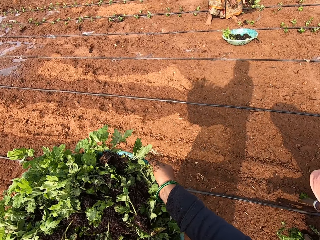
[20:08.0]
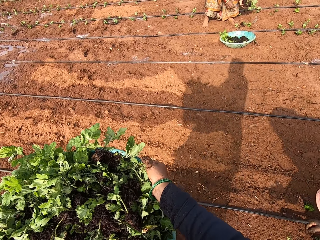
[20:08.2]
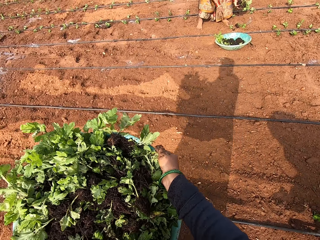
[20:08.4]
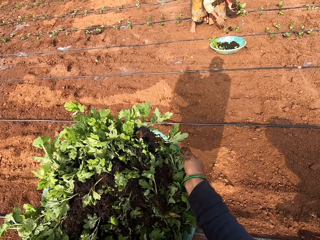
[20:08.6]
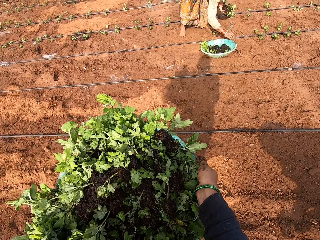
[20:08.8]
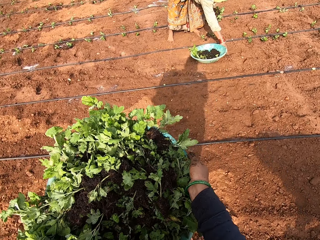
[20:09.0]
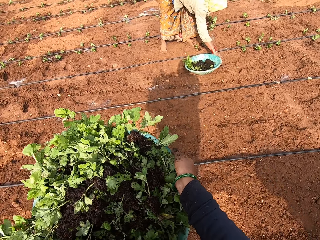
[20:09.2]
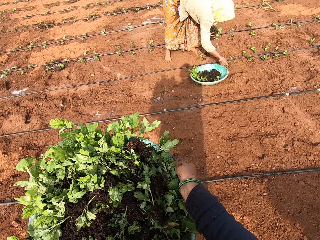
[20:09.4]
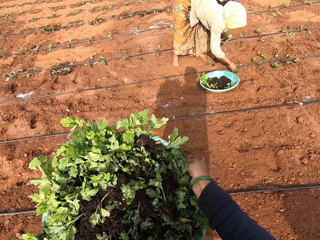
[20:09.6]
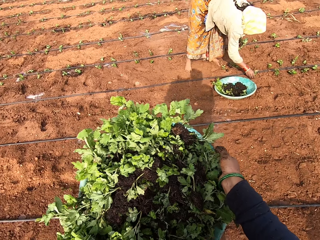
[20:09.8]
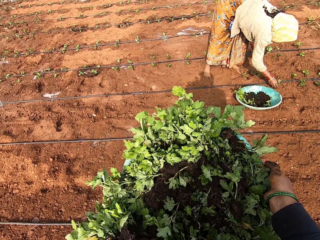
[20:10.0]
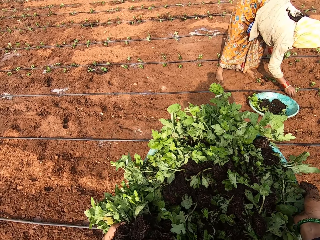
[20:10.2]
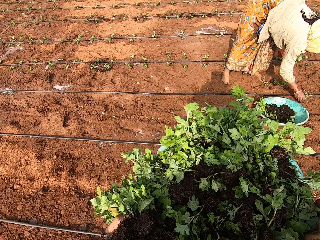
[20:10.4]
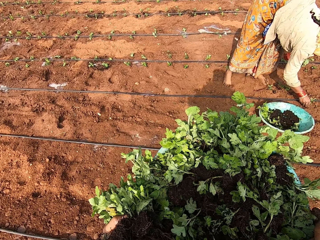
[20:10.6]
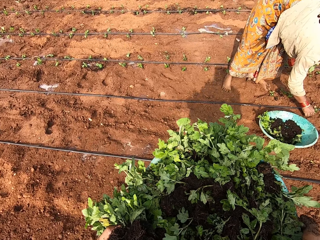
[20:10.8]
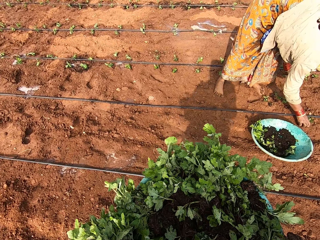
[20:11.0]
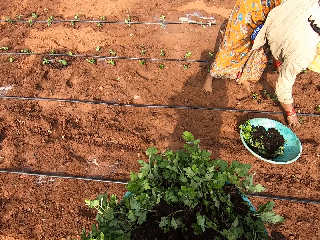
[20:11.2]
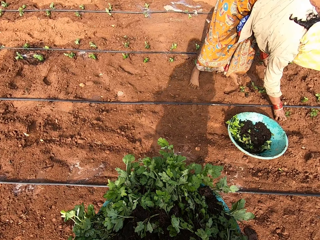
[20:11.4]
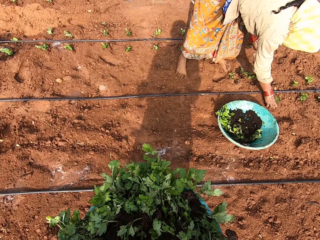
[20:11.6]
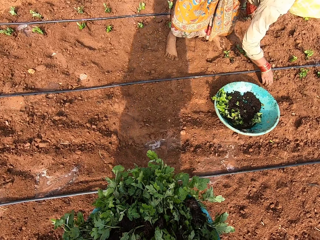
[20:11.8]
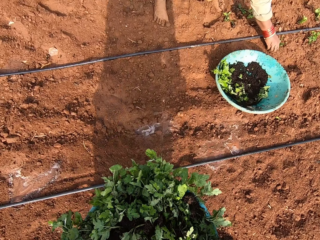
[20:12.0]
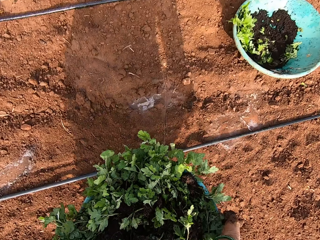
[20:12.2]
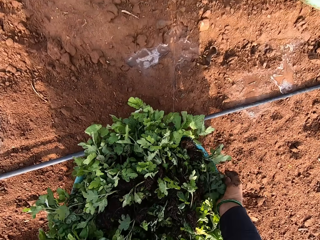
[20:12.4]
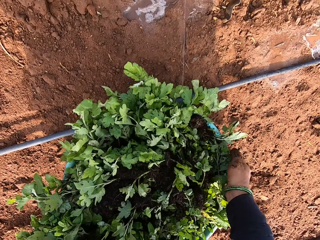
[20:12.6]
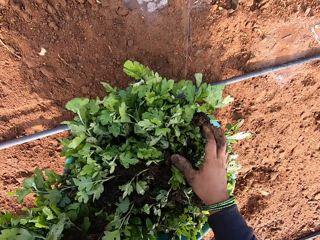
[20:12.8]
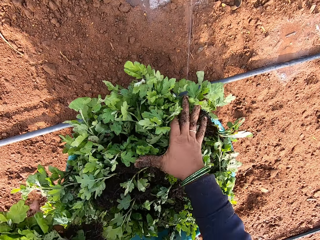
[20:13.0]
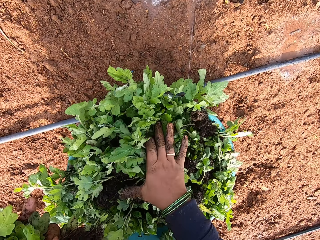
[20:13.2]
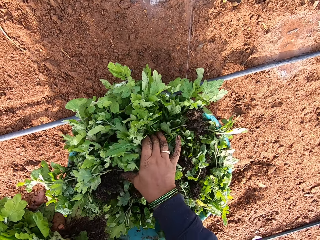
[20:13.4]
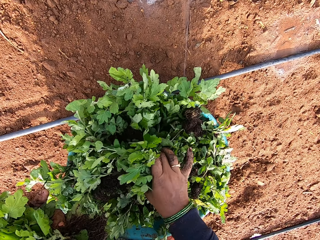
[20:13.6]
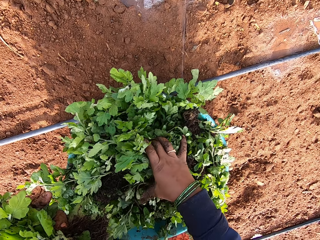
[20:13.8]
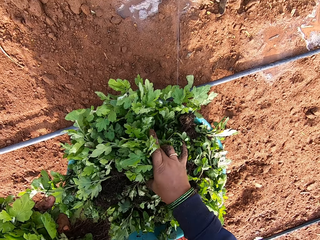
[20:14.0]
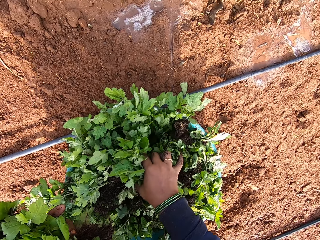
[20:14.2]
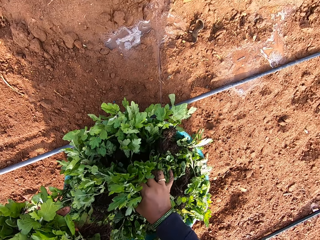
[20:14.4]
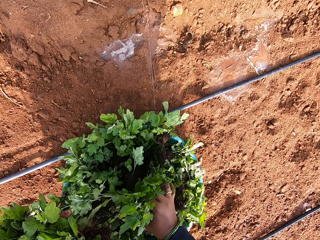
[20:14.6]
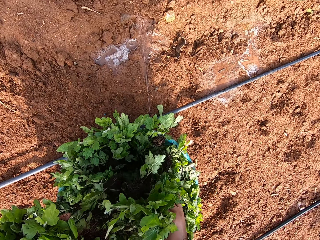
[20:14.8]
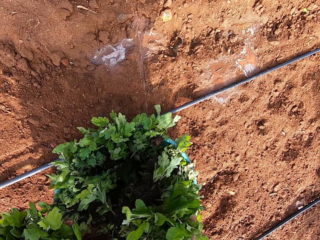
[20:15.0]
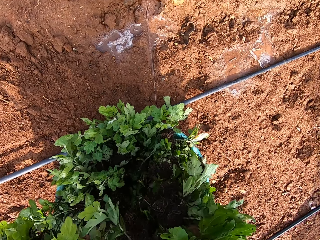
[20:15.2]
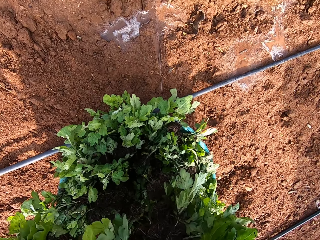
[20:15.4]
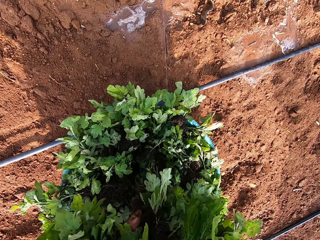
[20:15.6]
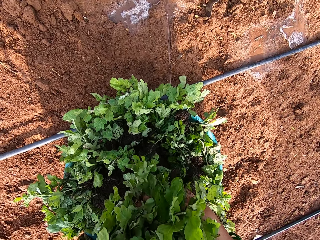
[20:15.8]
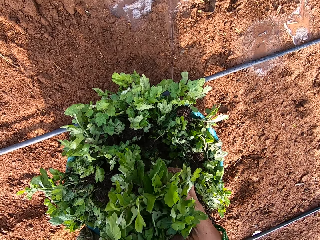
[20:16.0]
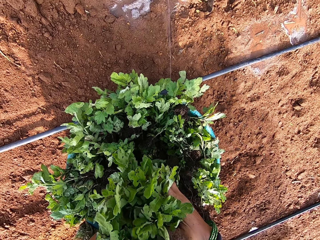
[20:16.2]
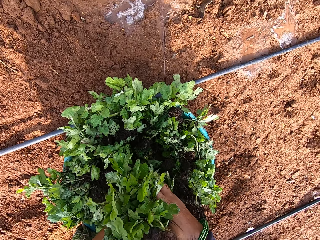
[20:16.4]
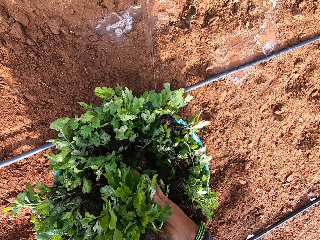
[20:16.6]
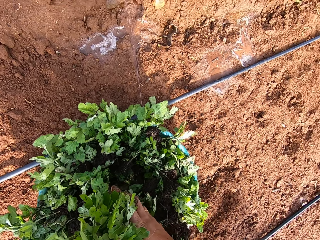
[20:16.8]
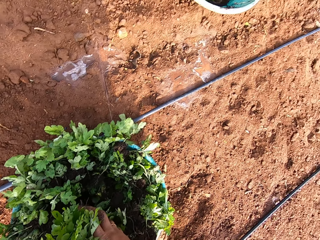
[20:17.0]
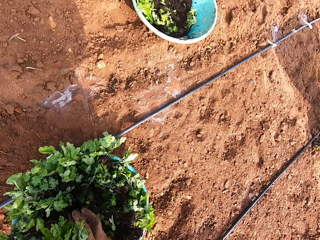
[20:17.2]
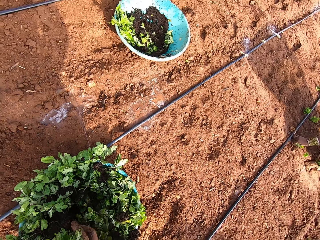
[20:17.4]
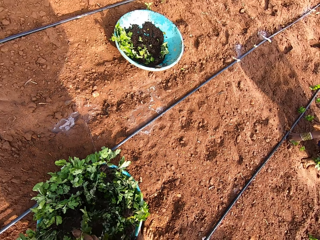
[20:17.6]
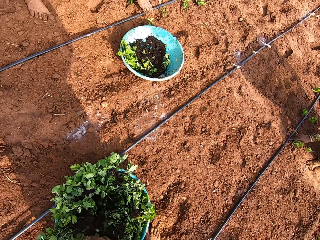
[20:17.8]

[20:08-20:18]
A woman picks a seedling on the ground with her right hand. The woman plants the seedling on the ground with her right hand. The camera wearer drops the bowl on the ground with both hands. She picks seedlings from the bowl on the ground with her right hand. She passes the seedlings from her right hand to her left hand.

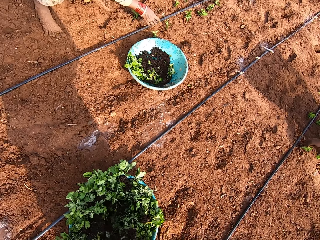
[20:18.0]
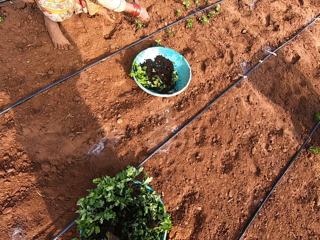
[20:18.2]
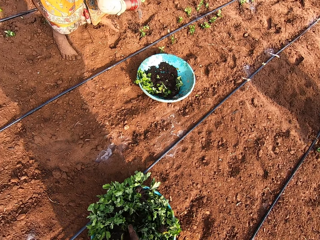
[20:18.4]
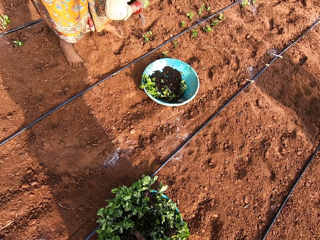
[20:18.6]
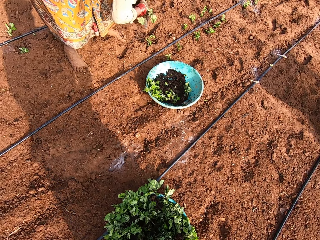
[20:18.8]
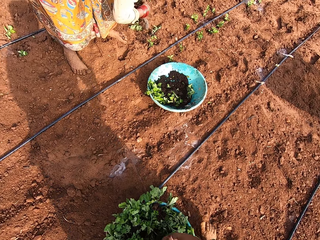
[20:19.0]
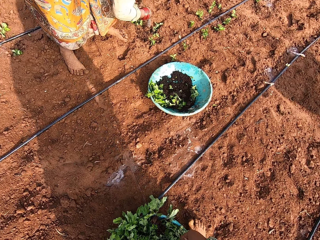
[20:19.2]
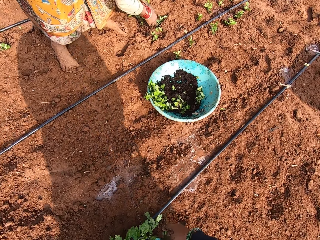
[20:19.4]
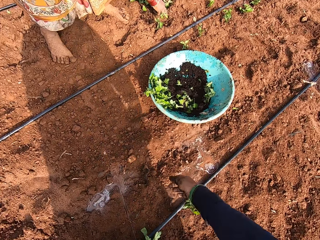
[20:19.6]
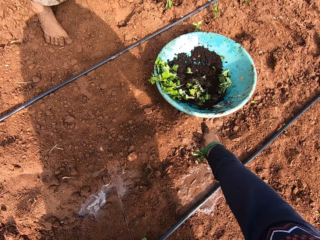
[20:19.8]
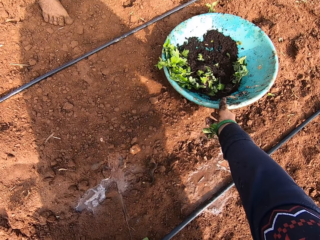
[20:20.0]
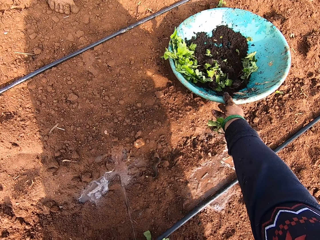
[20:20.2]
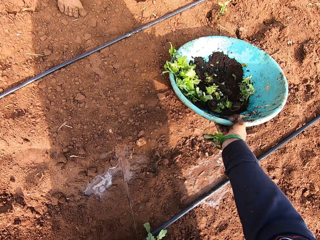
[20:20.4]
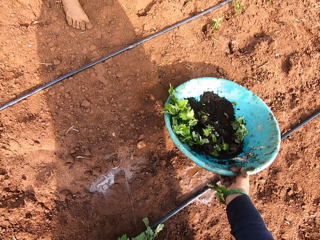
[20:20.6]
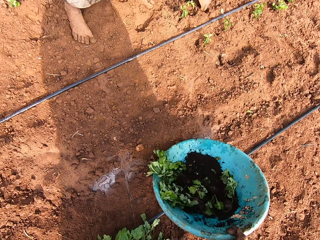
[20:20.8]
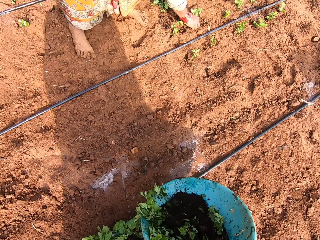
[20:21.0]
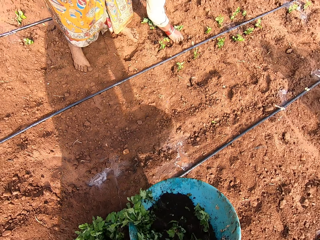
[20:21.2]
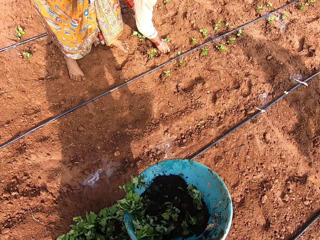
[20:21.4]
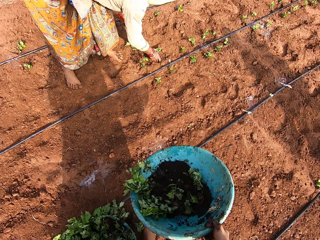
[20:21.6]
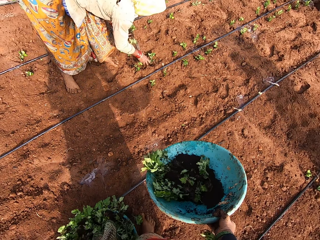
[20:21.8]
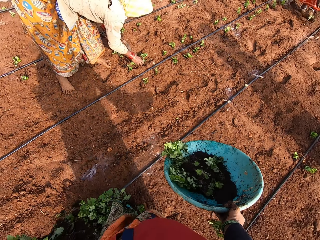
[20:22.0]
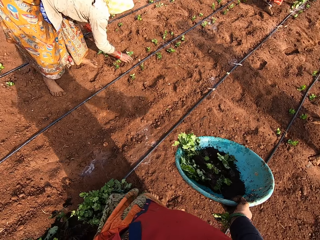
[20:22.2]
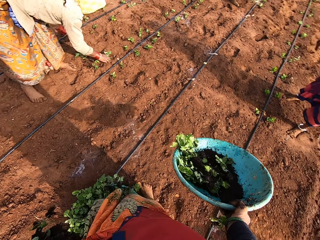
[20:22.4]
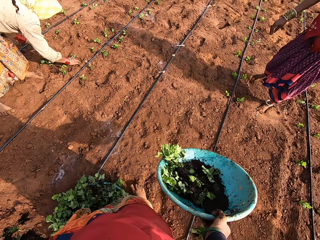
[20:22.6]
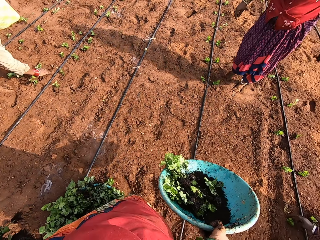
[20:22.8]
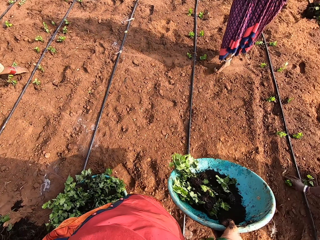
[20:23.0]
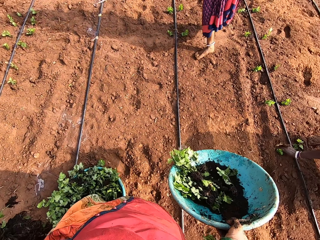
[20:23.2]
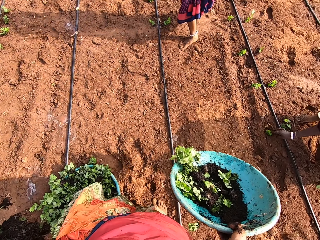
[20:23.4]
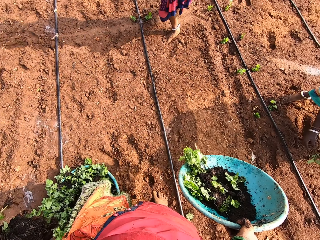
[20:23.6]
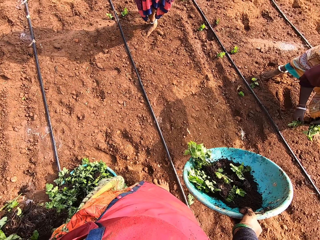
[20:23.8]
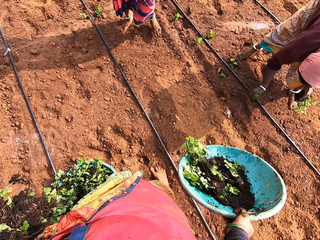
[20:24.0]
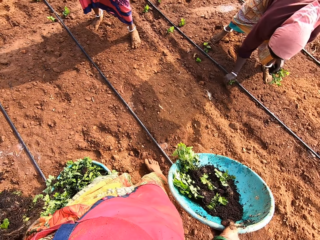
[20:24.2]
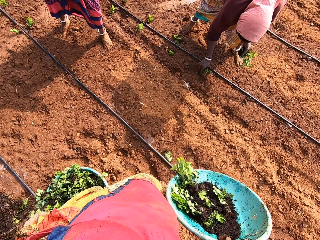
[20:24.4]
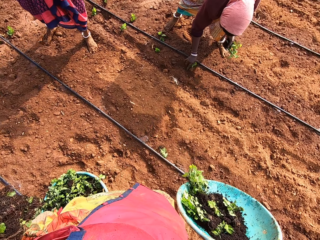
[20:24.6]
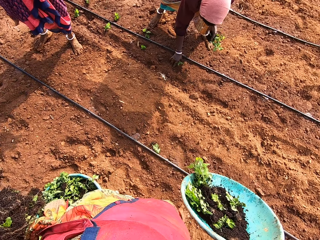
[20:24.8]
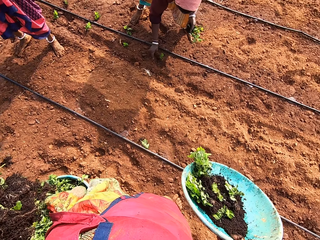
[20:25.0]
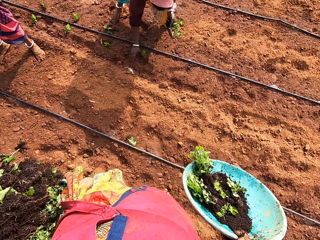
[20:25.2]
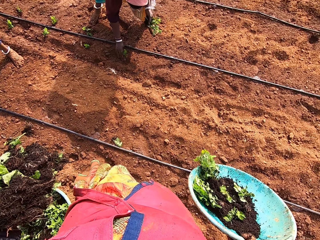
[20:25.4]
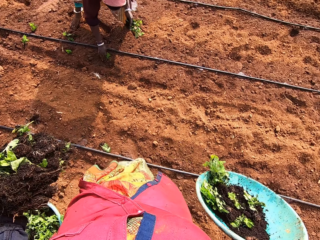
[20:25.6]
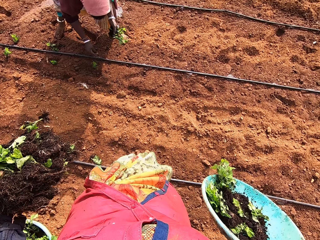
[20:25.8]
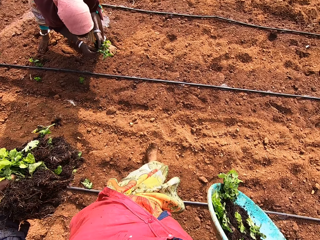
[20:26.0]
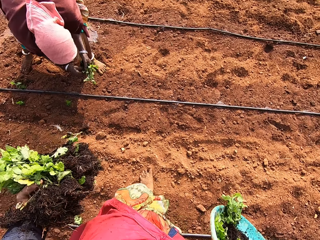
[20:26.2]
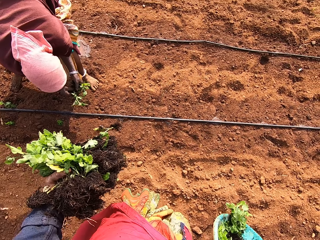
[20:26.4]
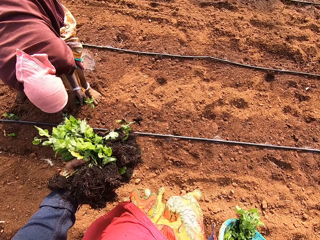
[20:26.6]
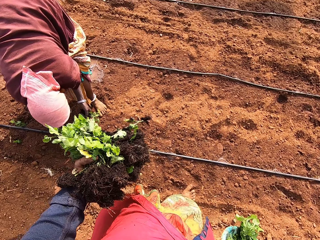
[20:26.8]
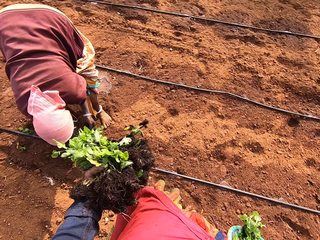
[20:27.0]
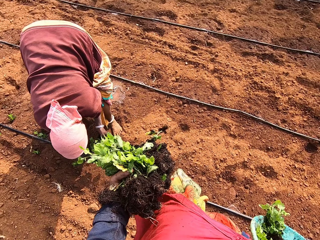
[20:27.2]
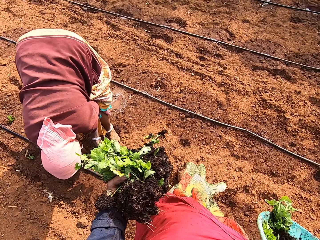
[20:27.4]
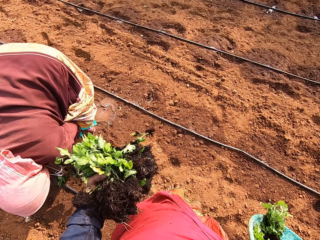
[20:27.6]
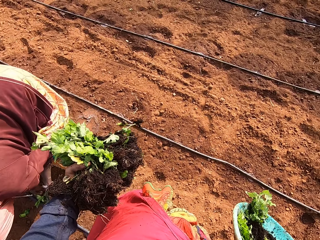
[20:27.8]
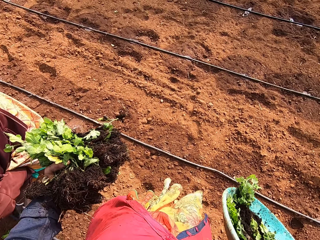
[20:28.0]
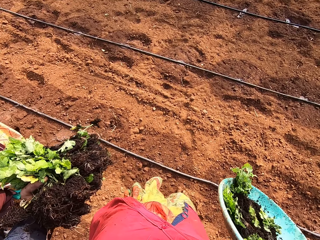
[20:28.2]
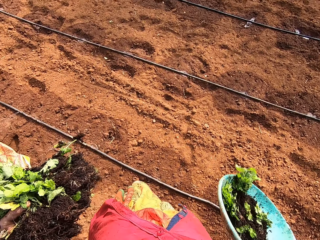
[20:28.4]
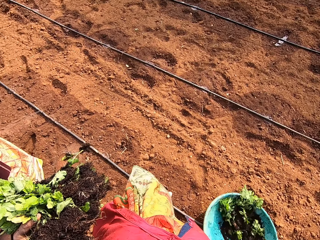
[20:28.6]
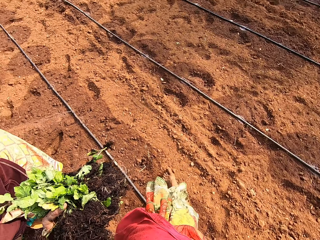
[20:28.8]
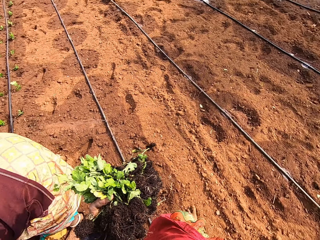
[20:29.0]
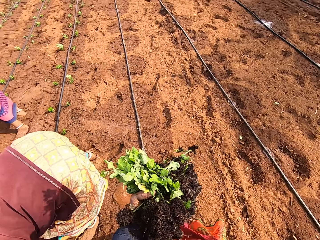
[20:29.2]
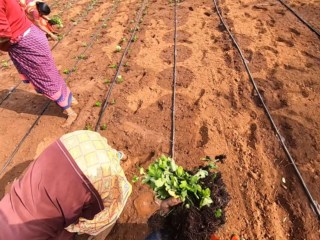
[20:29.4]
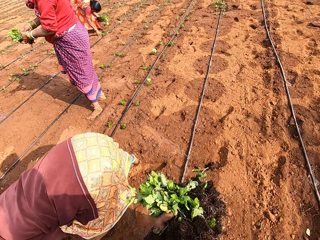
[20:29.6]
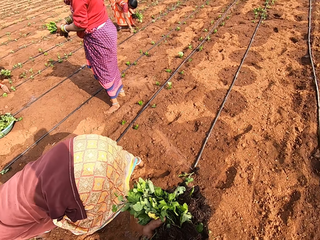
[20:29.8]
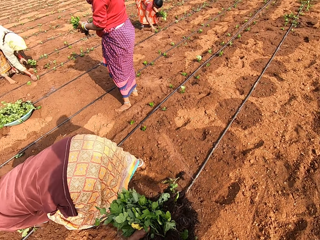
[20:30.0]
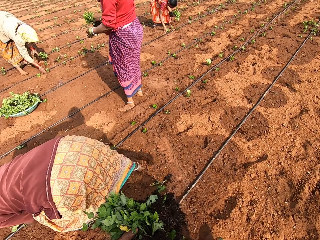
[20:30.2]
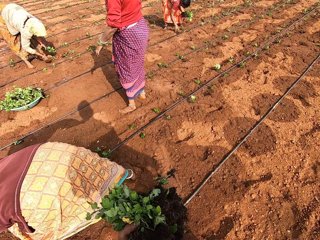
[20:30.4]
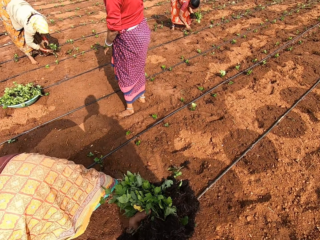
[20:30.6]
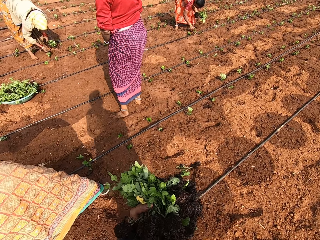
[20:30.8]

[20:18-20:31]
A woman adjusts seedlings on the ground with her right hand. The camera wearer picks up a bowl from the ground with her right hand. She pulls the basin. The woman adjusts a seedling on the ground with her right hand. A lady moves around. Another woman picks a seedling from her left hand with her right hand and plants the seedling in the ground with her right hand. The camera wearer moves around. The other woman picks a seedling from her left hand with her right hand. Another lady plants seedlings. The camera wearer moves around and places the bowl on the ground with her right hand. Another woman adjusts seedlings on the ground with her right hand. Another woman passes seedlings from her left hand to her right hand. The first woman adjusts a seedling on the ground with her right hand.
